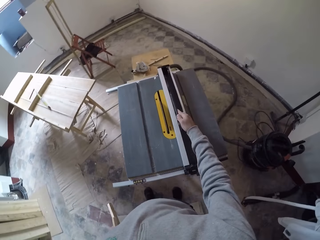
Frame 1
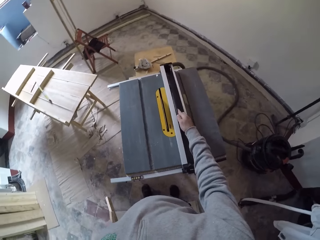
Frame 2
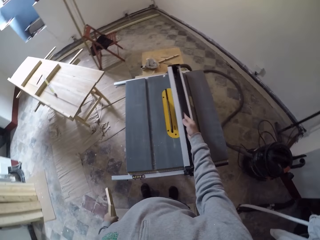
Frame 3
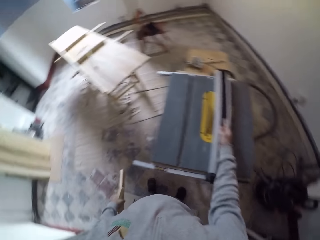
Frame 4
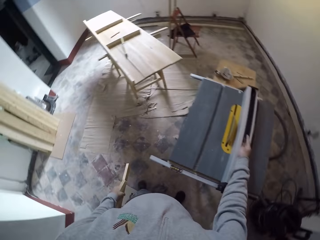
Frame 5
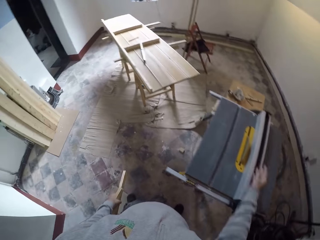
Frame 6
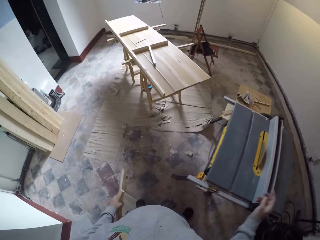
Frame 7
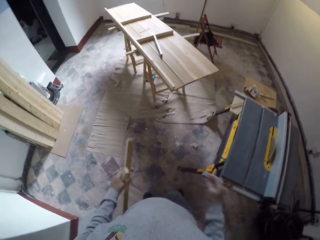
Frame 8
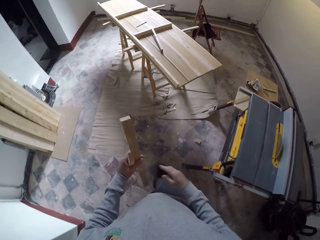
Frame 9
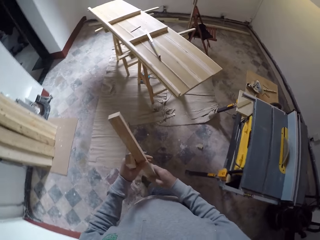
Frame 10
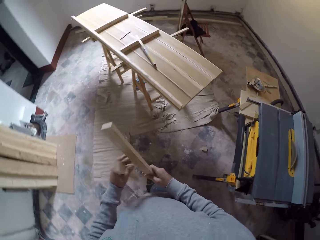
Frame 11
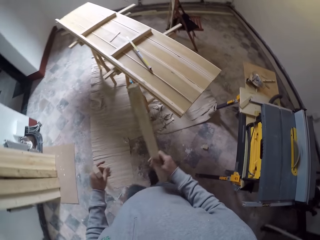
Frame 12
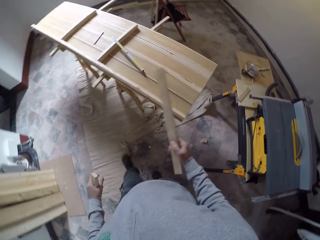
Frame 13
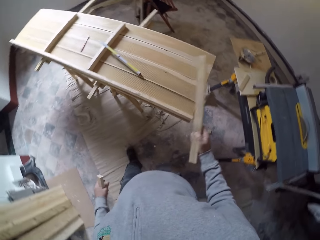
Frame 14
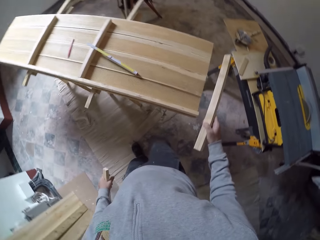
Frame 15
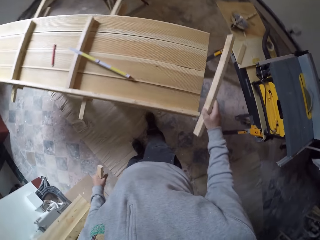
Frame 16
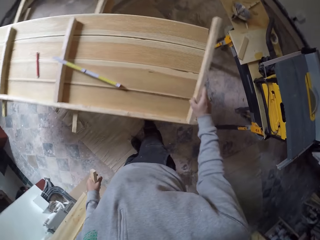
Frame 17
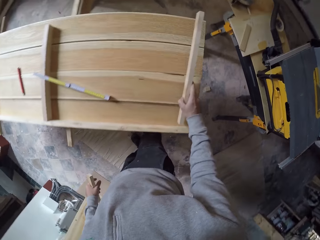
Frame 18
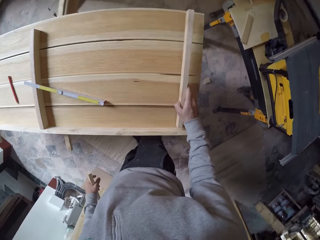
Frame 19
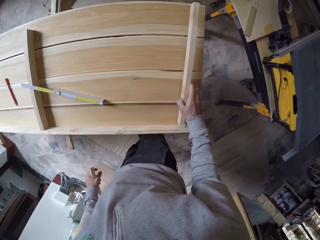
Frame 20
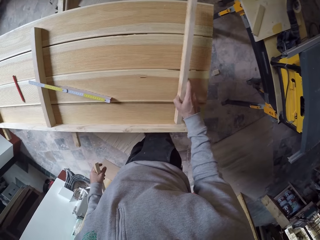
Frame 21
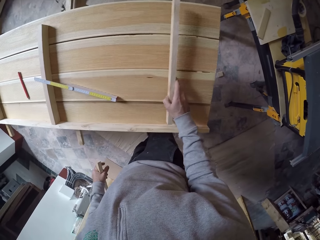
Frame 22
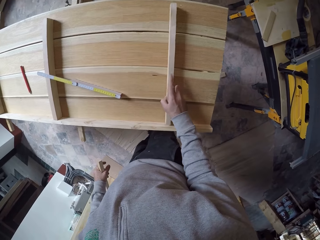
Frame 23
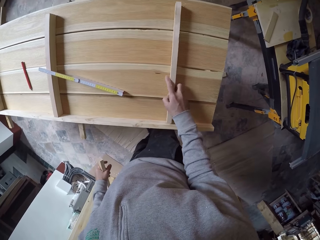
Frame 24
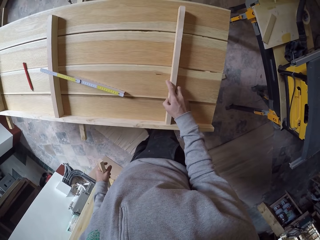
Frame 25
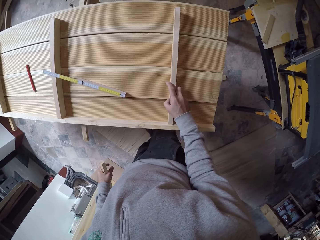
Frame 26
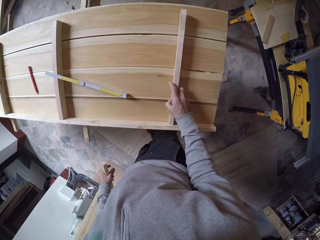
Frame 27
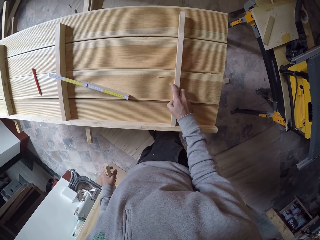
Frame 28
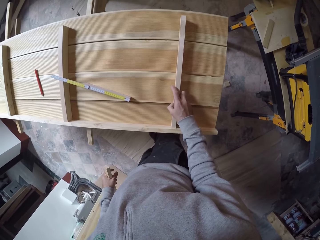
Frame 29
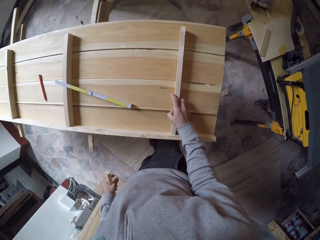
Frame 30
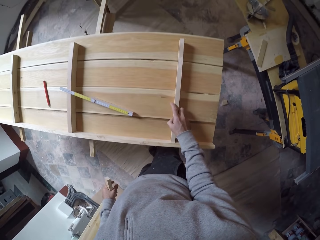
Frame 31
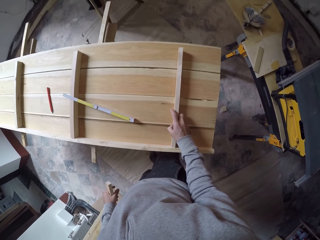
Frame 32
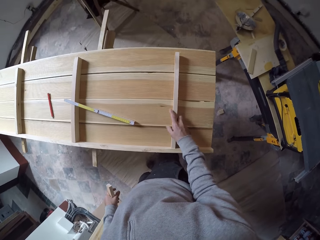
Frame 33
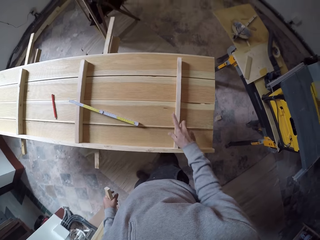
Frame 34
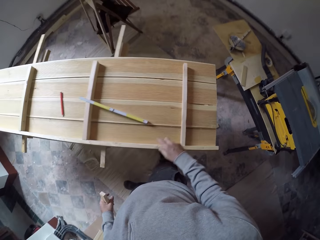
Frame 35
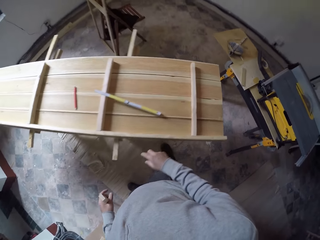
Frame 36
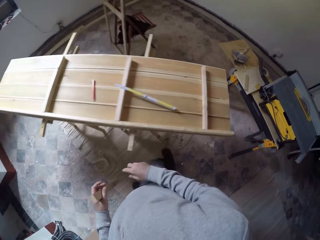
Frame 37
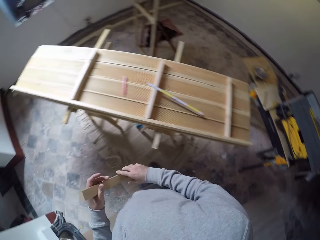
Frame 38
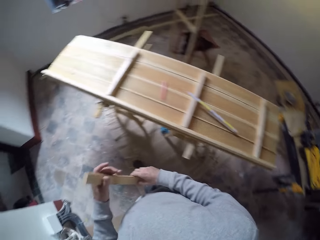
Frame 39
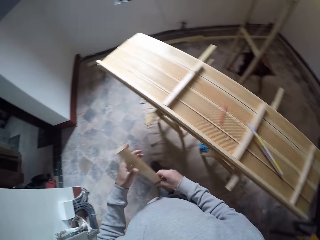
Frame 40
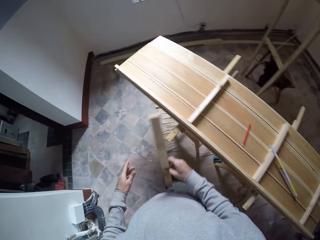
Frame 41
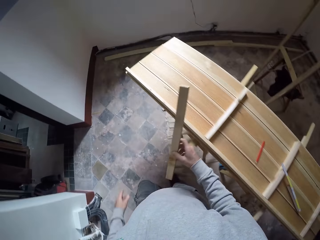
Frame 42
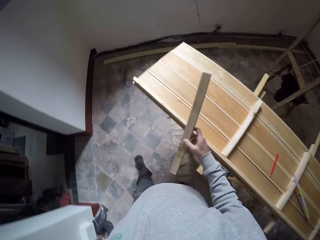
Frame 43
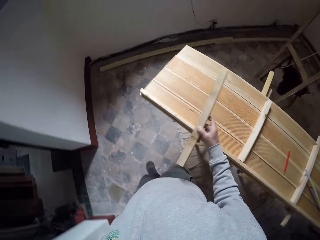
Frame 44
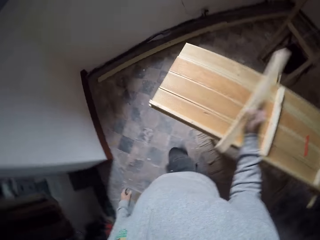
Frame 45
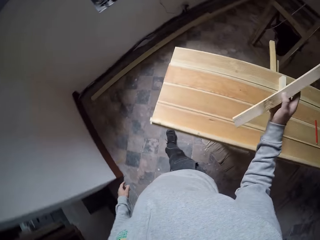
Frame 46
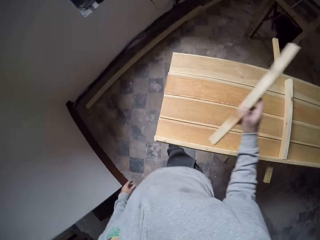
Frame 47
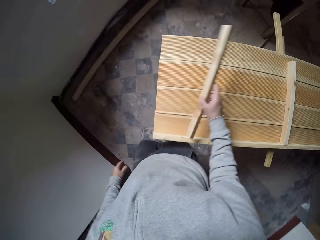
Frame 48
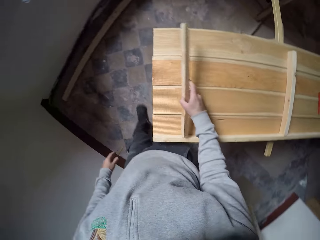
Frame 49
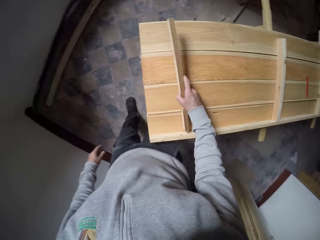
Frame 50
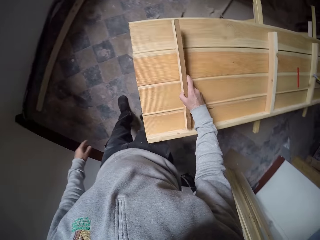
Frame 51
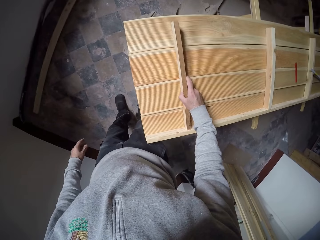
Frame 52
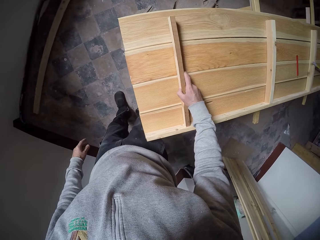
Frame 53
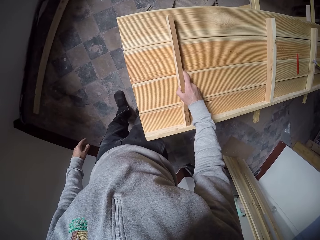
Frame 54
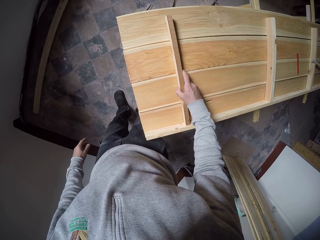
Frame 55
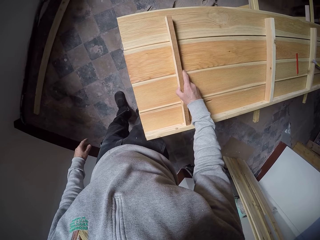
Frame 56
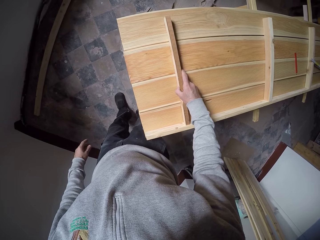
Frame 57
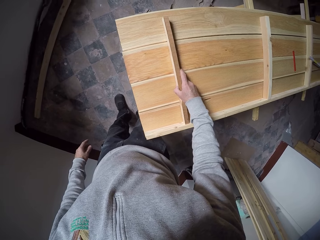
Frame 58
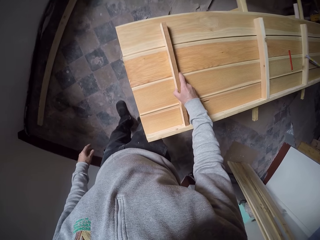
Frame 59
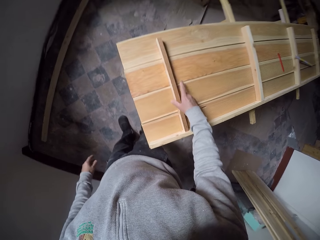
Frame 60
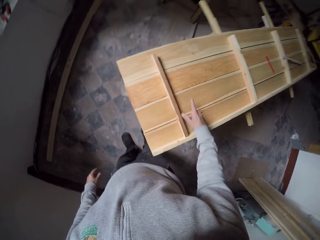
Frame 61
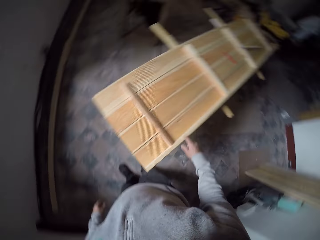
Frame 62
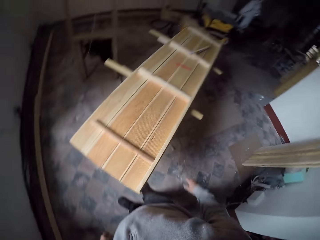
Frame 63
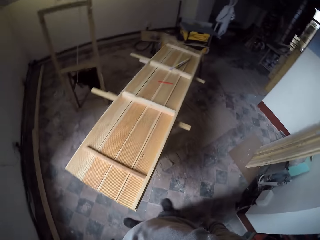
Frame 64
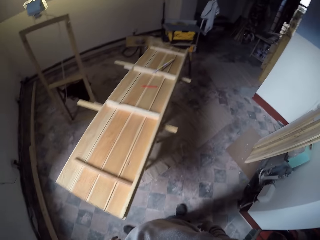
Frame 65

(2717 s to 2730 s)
The camera wearer puts the push stick on the wood cutting machine. They hold the wood with the other hand. They walk. They place the wood on the wood table. They walk beside the wood. They hold the wood with the other hand. They place the wood on the wood table.

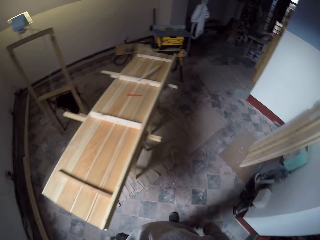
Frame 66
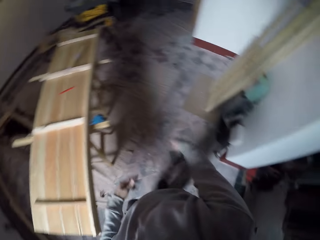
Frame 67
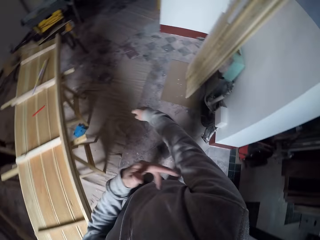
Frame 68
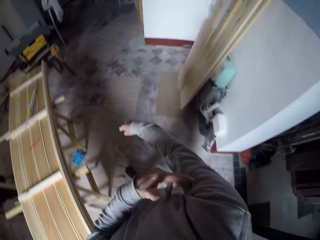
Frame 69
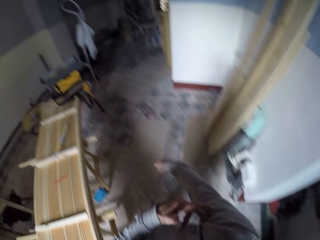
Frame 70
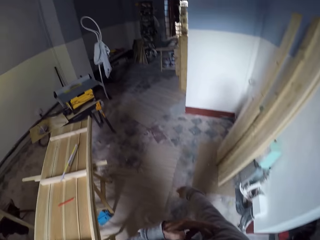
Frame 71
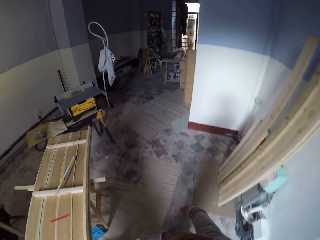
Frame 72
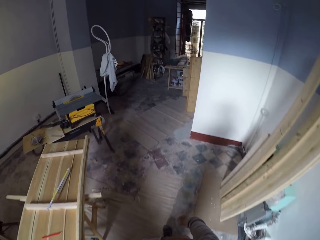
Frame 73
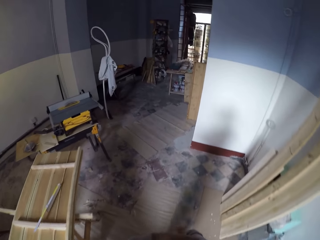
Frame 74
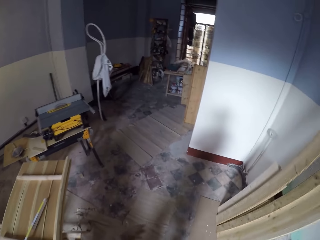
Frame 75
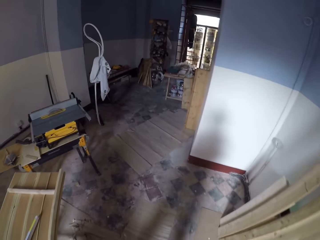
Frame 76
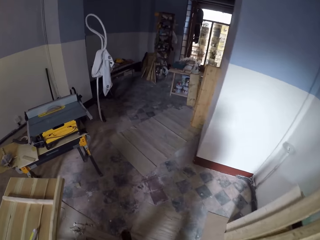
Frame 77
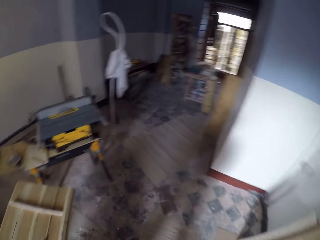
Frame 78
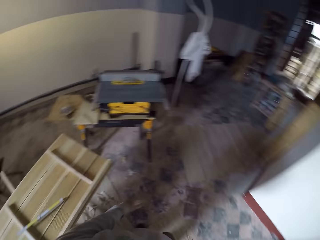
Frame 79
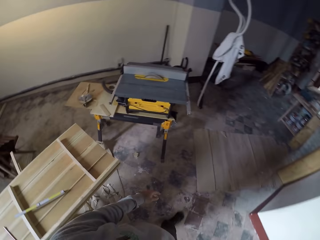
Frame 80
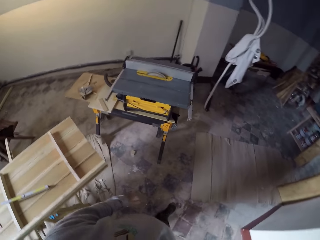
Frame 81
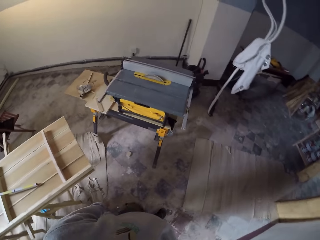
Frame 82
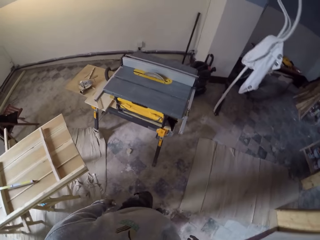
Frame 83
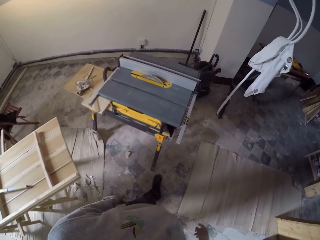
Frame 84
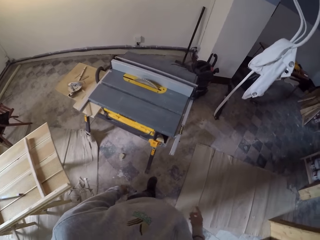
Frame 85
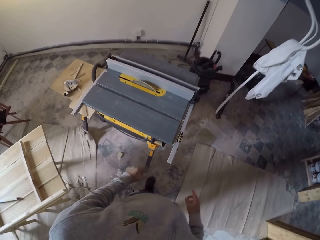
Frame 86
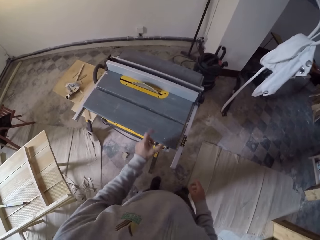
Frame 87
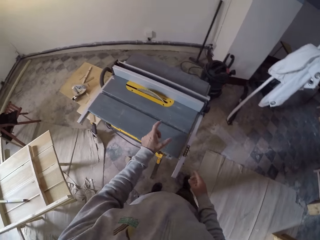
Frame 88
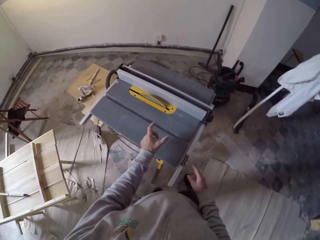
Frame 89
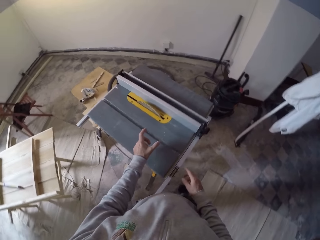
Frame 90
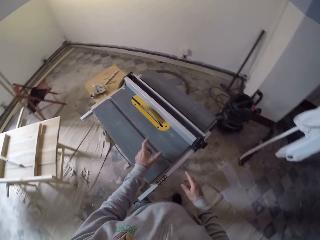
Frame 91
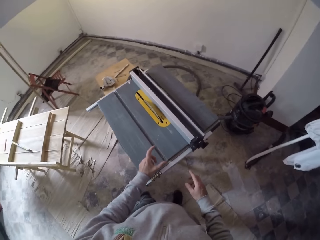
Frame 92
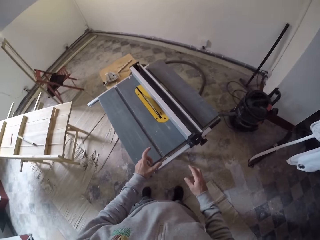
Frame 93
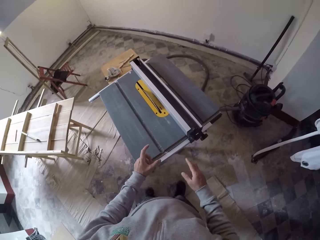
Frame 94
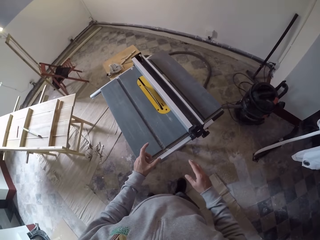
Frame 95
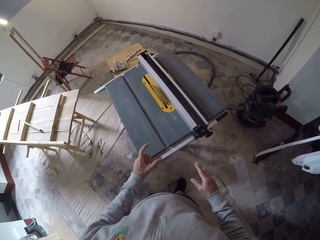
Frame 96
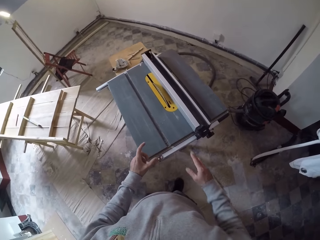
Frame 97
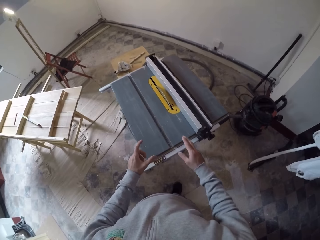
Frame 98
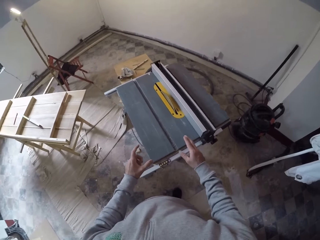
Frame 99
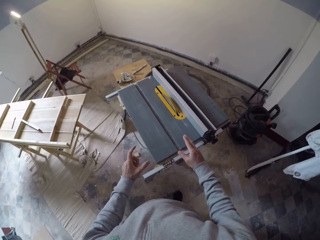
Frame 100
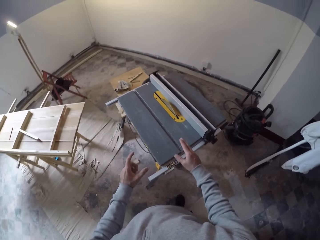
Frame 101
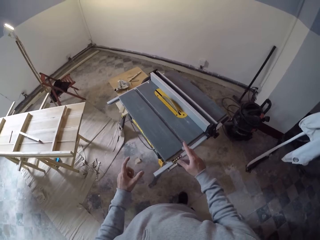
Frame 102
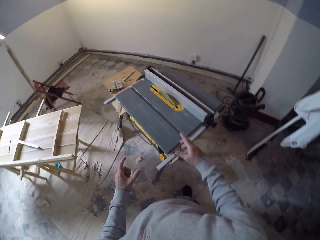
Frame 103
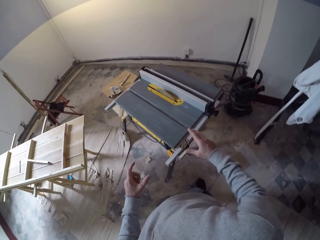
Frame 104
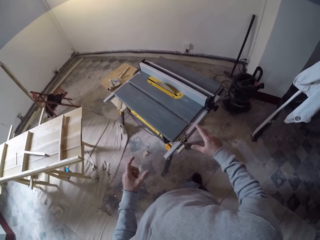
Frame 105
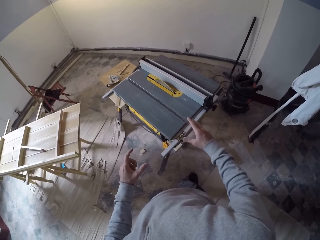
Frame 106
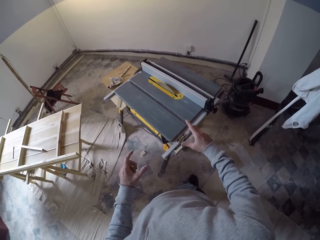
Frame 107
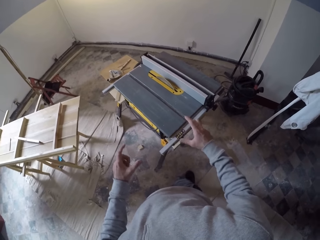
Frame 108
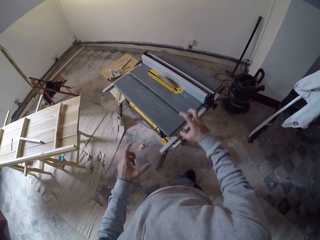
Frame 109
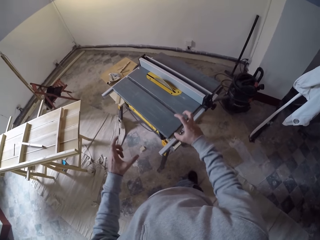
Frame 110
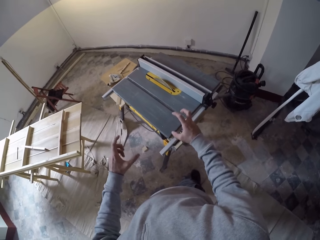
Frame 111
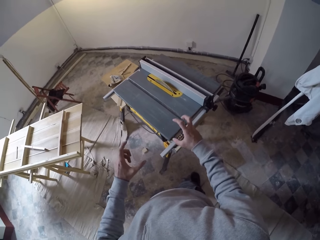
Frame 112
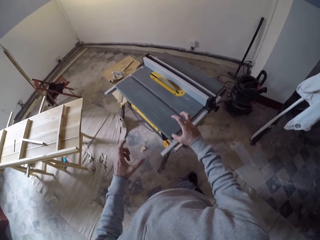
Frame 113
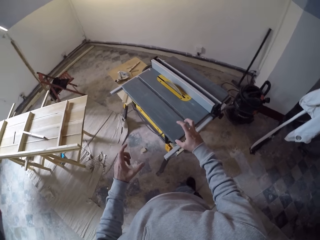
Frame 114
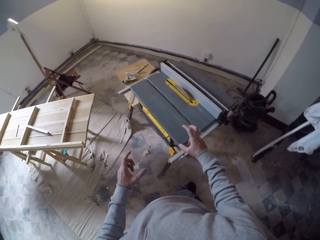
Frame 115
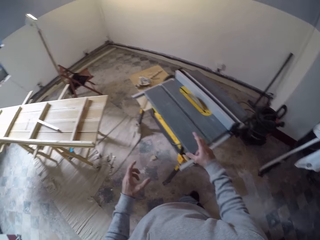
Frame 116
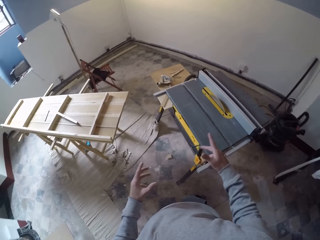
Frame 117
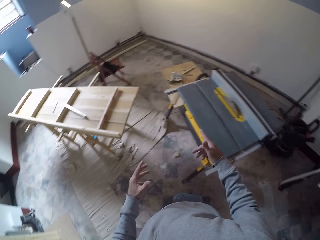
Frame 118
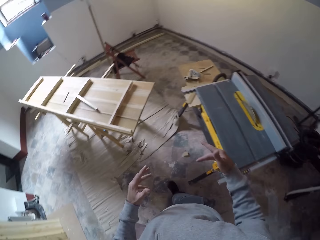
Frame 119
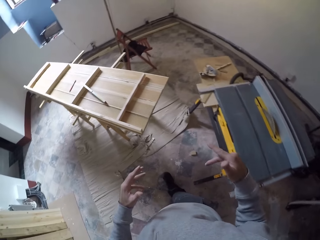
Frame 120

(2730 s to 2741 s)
The camera wearer walks around. He scratches his arm. He looks at the table saw. He gestures with his hand.
